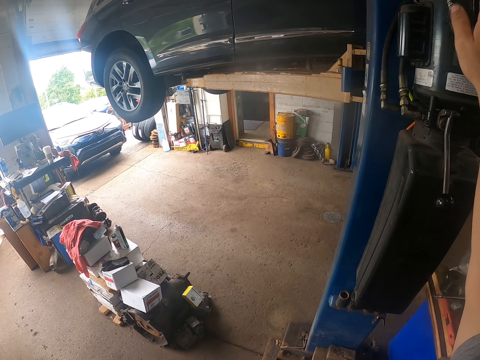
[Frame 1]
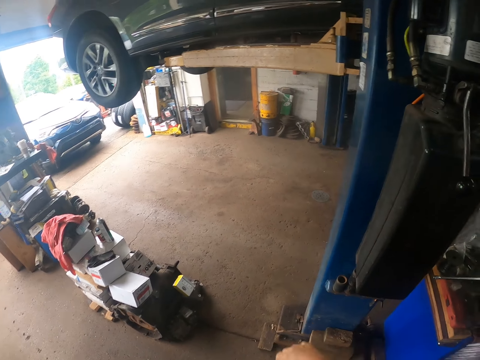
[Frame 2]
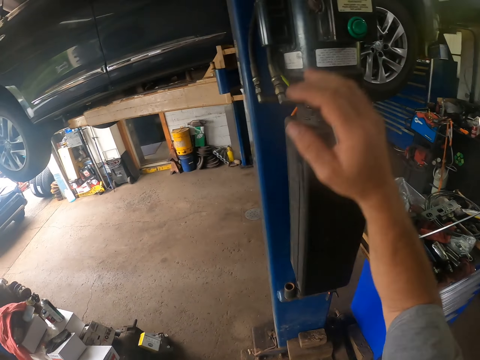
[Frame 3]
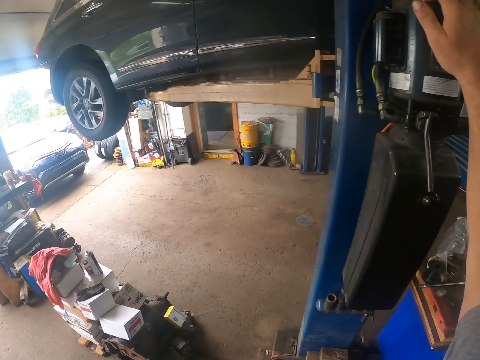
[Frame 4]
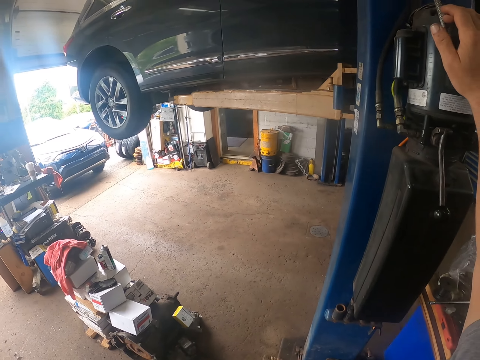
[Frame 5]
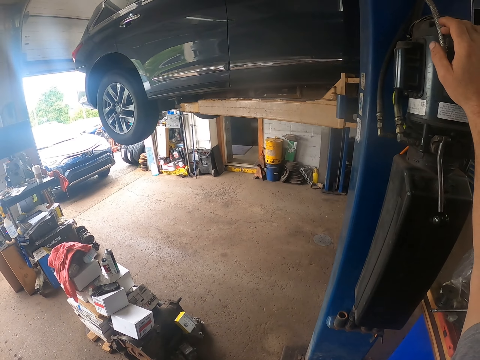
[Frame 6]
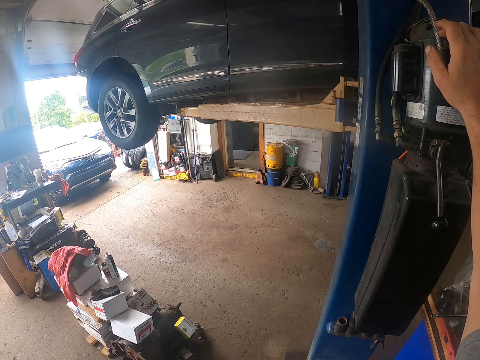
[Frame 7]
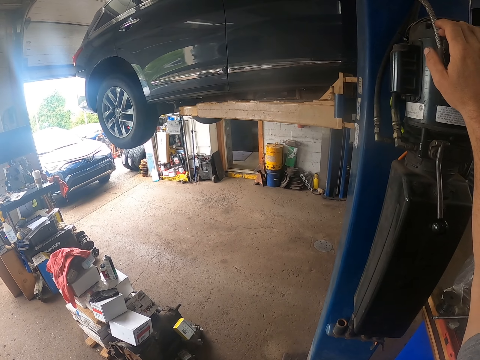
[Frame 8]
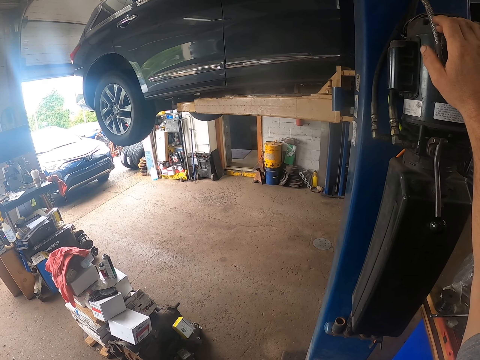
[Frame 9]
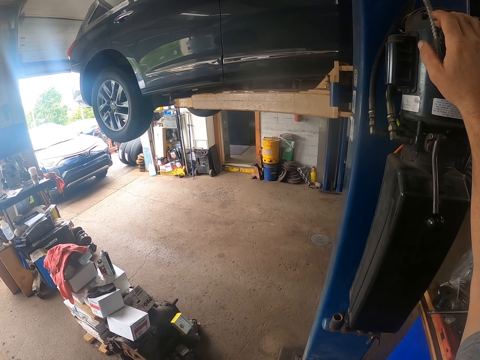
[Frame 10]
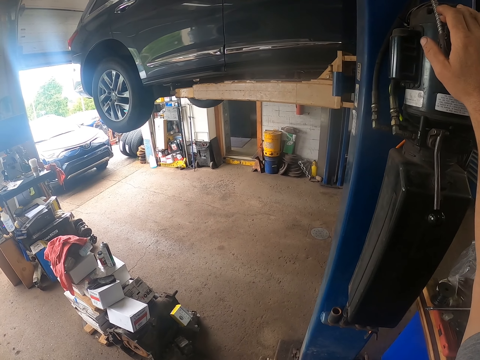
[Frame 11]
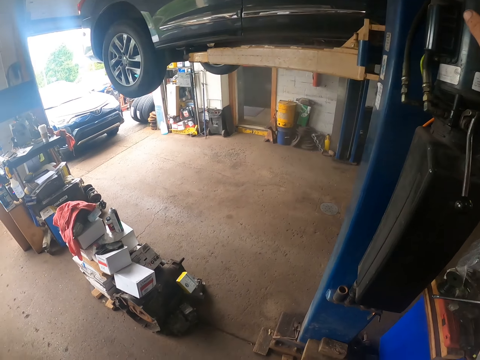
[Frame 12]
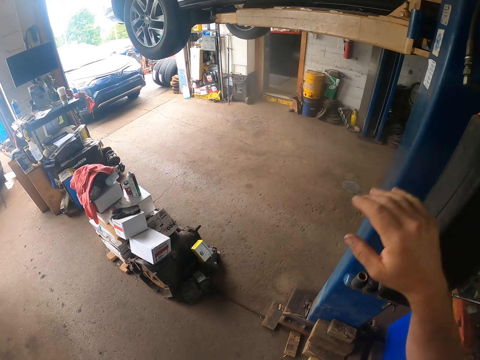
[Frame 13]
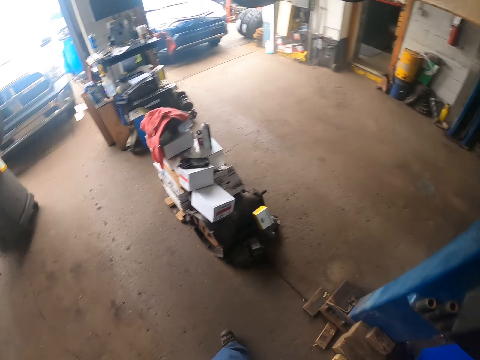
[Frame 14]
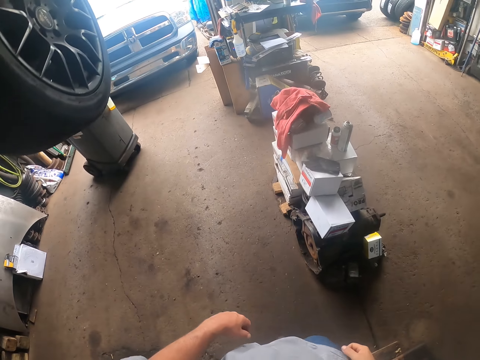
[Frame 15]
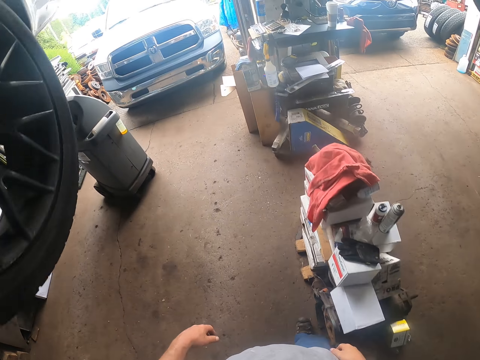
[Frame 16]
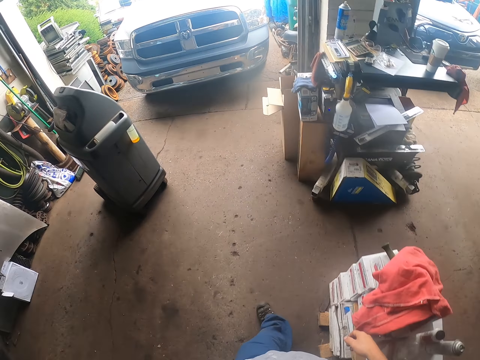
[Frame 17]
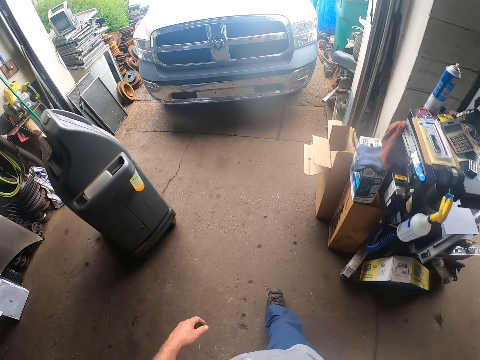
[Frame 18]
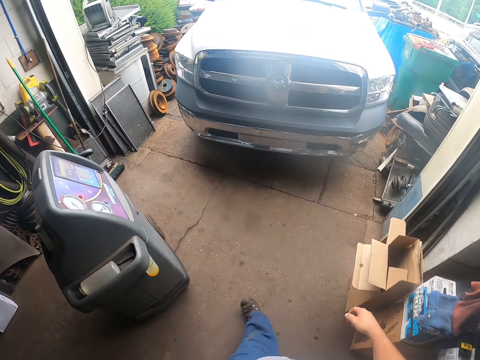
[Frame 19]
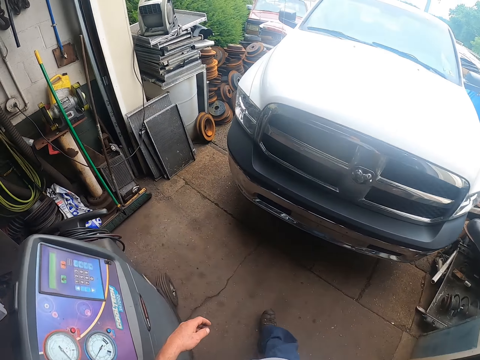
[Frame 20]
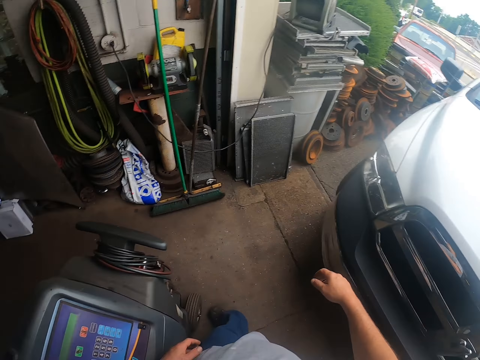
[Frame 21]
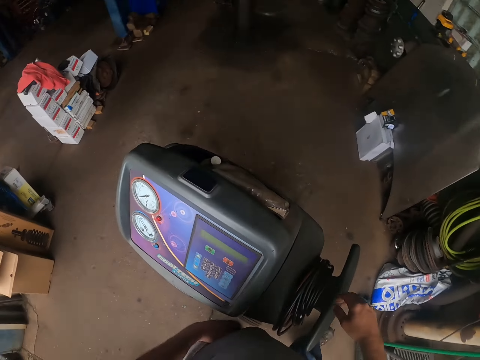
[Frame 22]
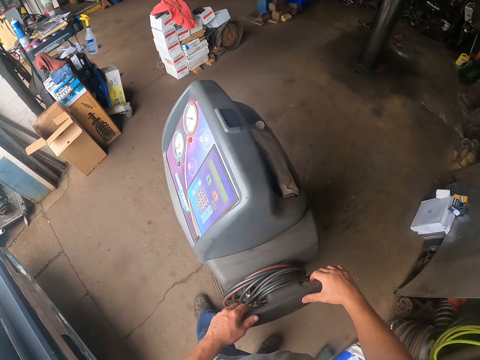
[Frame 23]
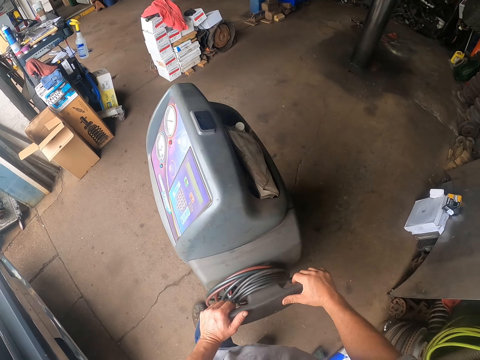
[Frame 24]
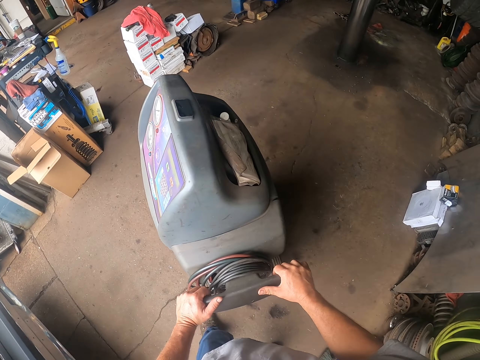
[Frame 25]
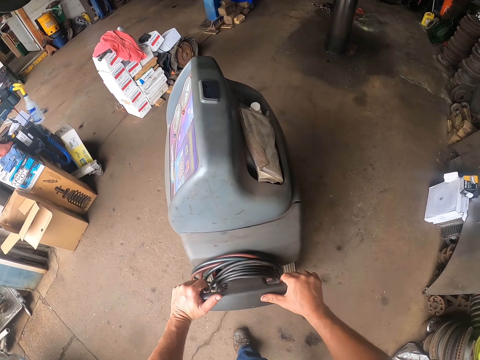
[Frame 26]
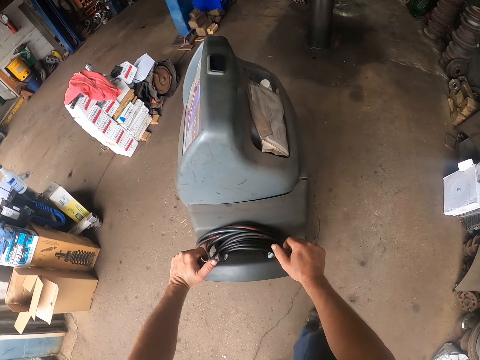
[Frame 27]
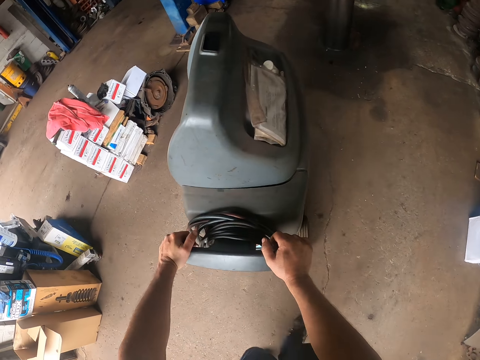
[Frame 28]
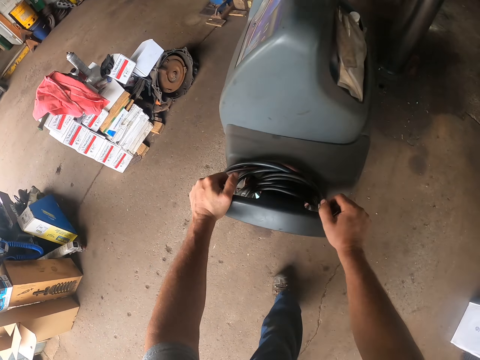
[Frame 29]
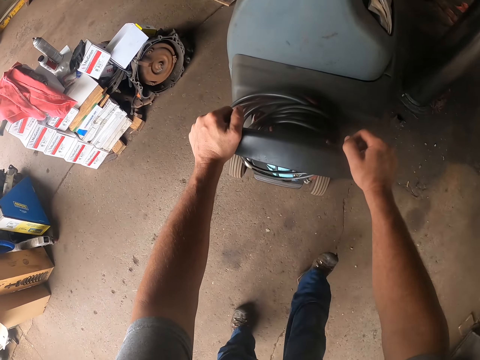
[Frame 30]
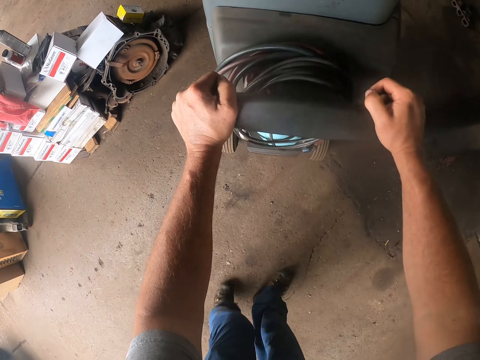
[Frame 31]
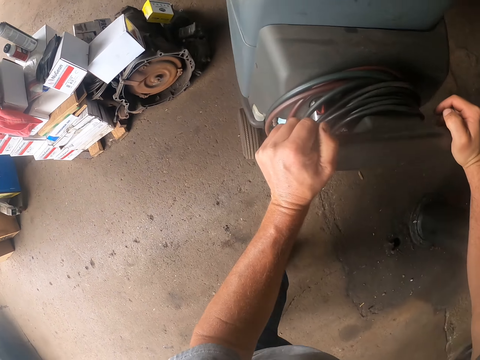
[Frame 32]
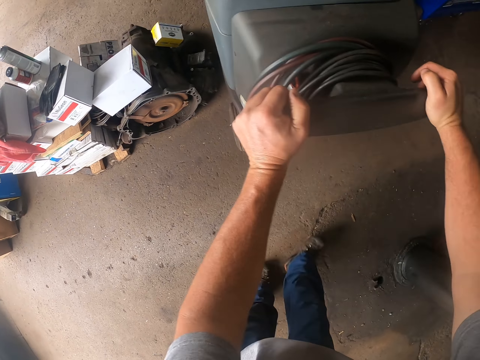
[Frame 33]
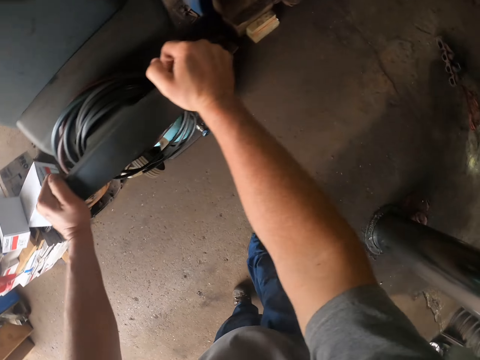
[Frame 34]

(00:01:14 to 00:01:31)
The camera wearer presses the button on the car lifter. They walk around the garage. They push something. They move something.

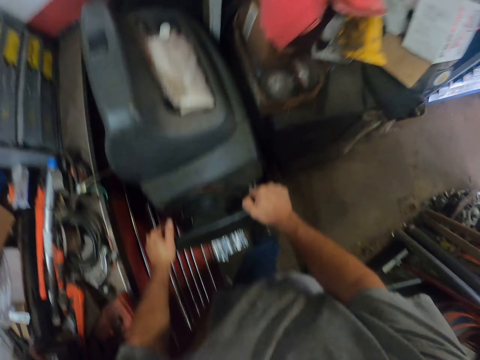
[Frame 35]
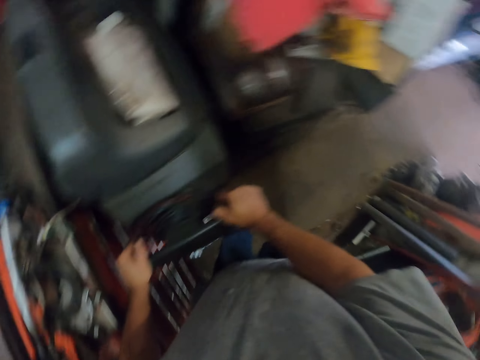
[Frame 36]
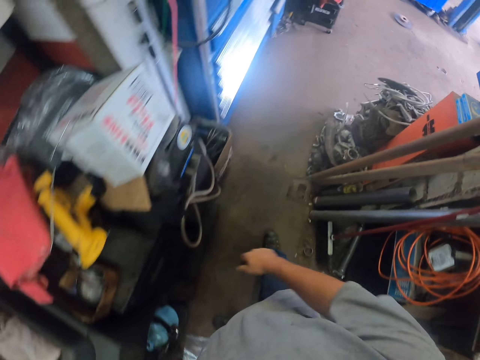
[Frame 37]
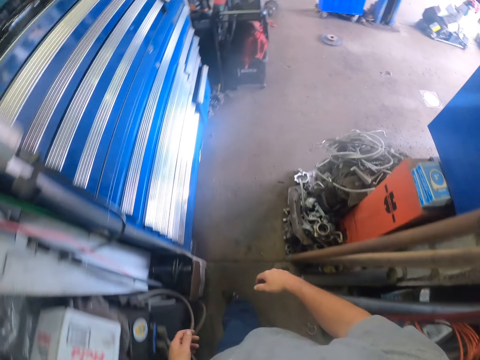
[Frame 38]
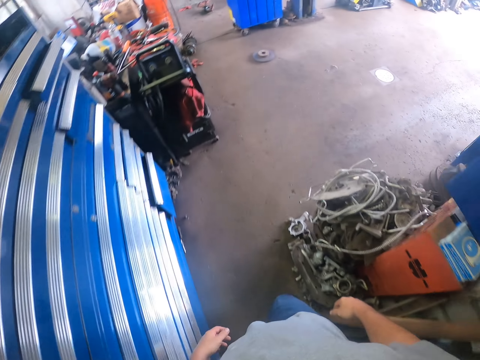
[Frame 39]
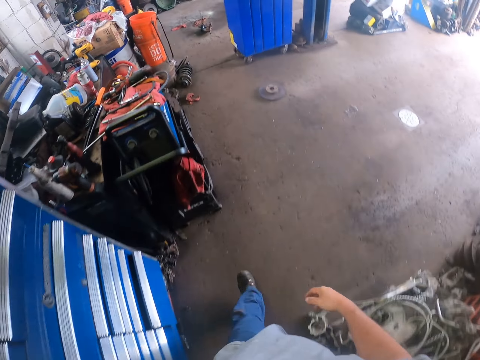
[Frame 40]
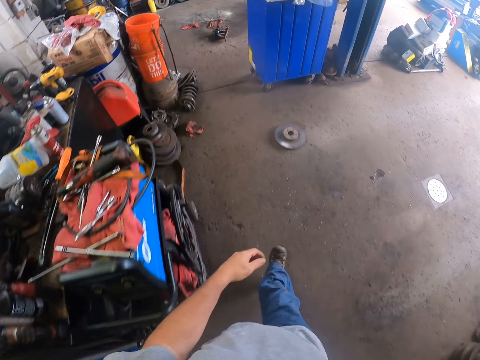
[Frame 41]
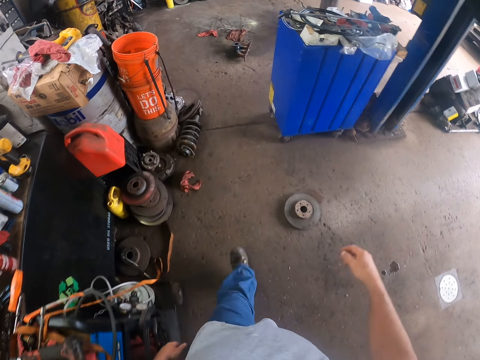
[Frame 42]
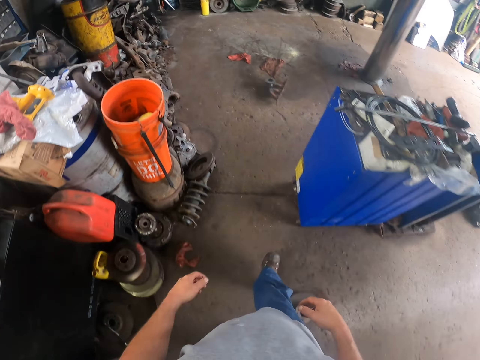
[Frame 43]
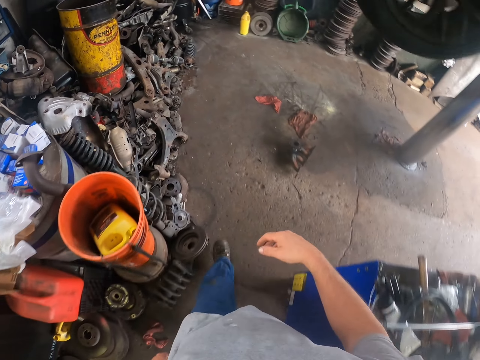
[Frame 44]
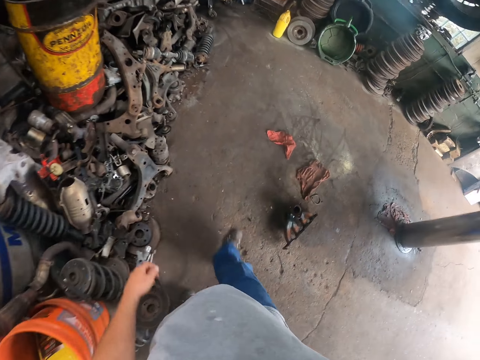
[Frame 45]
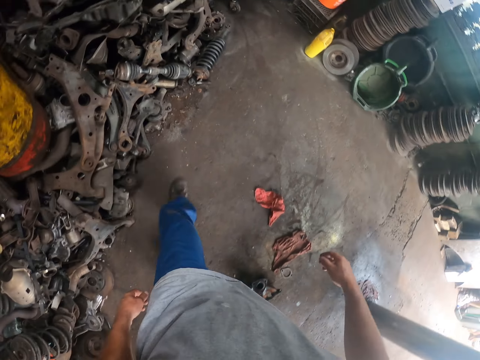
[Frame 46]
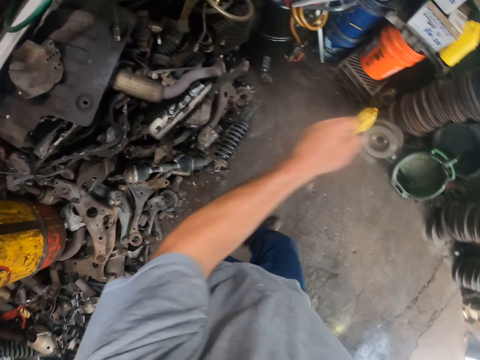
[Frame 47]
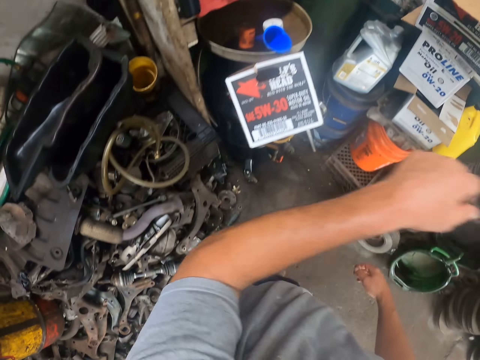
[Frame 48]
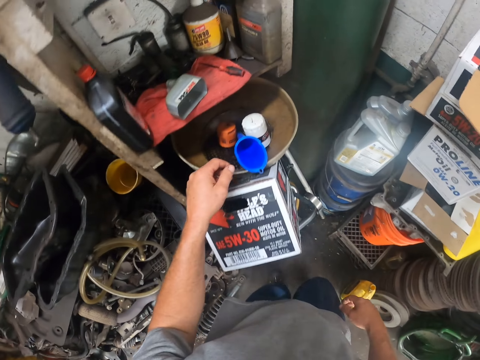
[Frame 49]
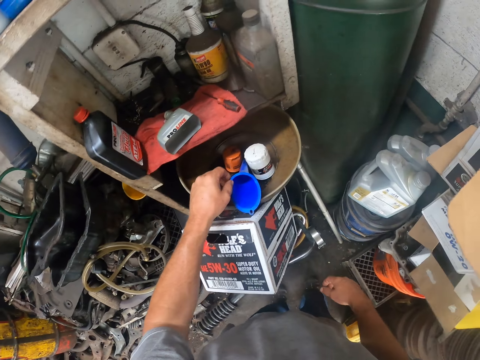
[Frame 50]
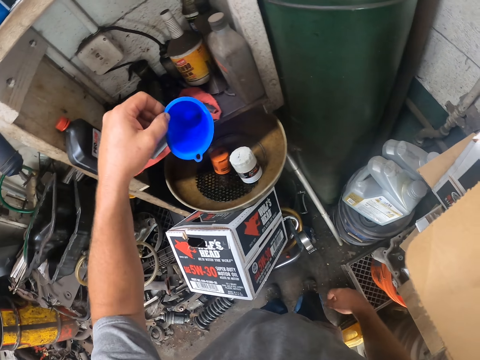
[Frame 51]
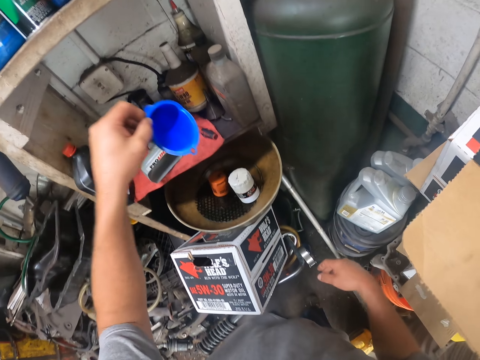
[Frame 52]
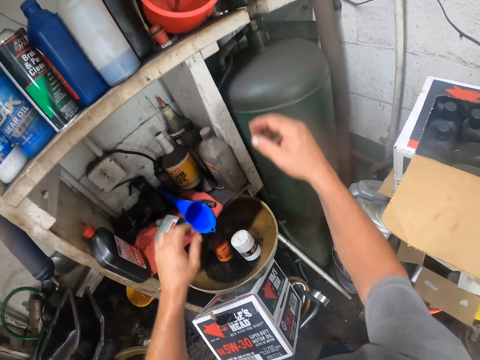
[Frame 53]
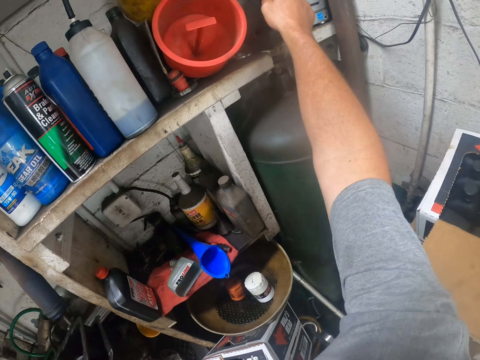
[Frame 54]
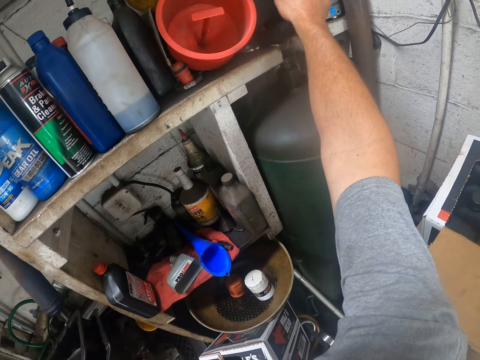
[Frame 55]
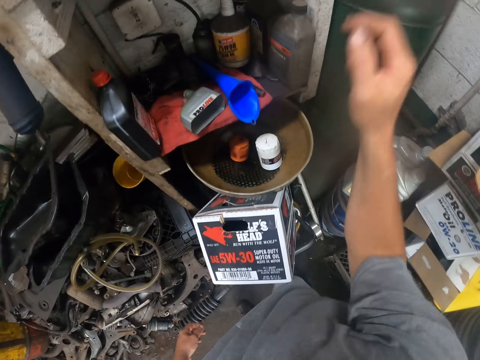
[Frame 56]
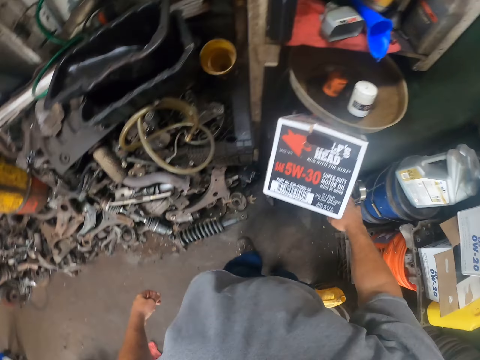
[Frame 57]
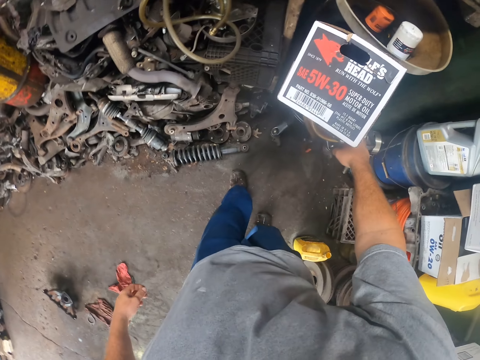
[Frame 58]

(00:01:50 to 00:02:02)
The camera wearer walks around the garage. They pick up a funnel. They put the funnel on the shelf or table. They touch the radio.
